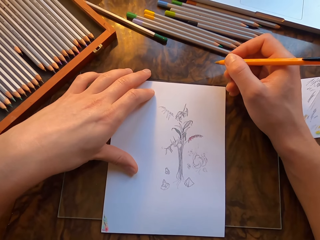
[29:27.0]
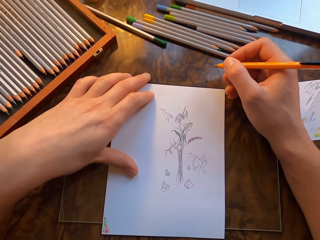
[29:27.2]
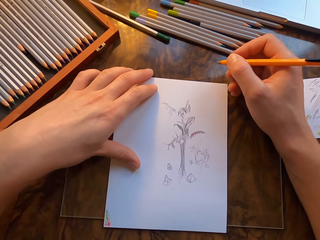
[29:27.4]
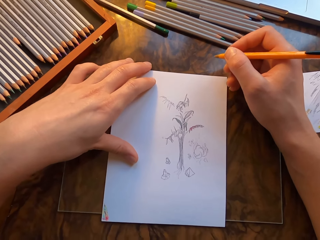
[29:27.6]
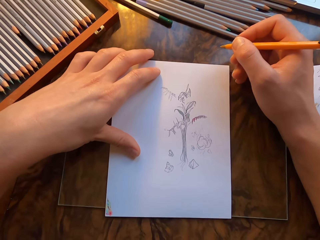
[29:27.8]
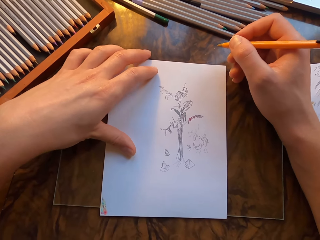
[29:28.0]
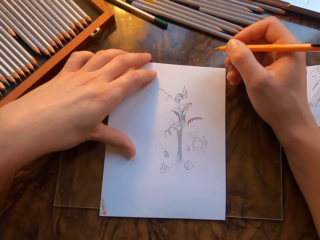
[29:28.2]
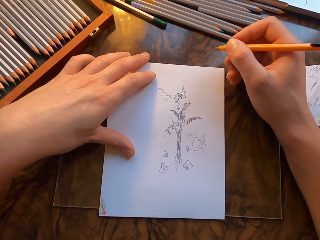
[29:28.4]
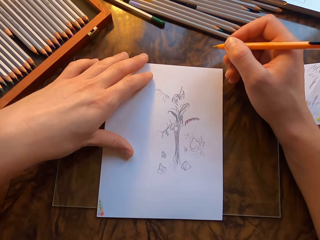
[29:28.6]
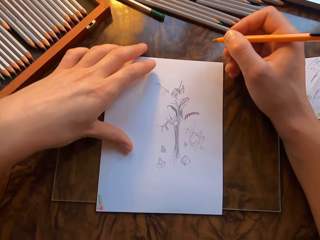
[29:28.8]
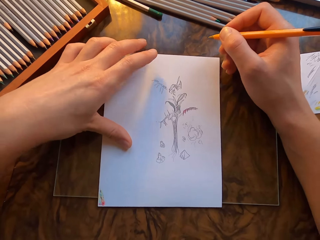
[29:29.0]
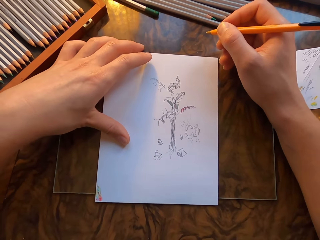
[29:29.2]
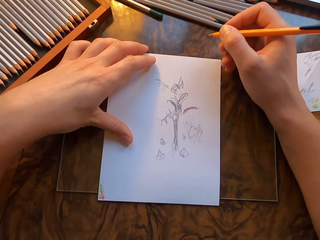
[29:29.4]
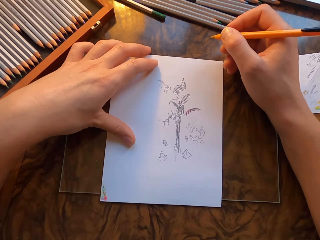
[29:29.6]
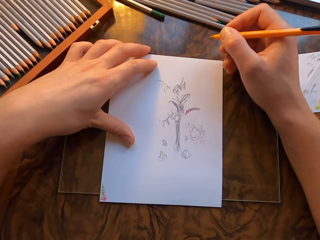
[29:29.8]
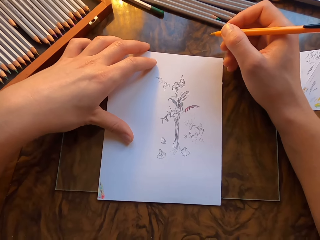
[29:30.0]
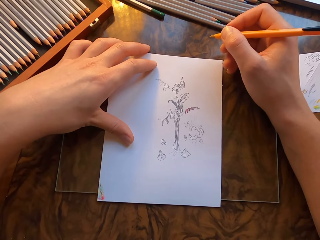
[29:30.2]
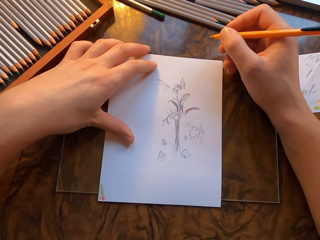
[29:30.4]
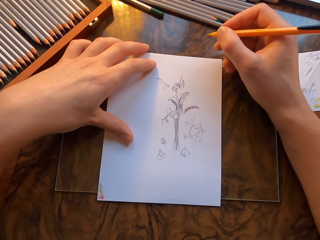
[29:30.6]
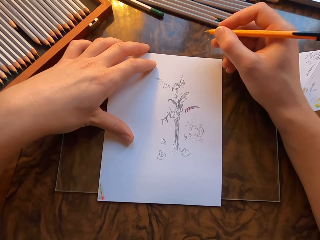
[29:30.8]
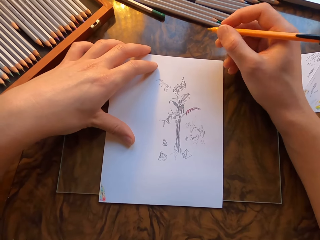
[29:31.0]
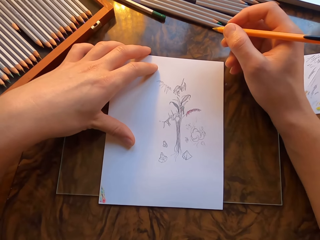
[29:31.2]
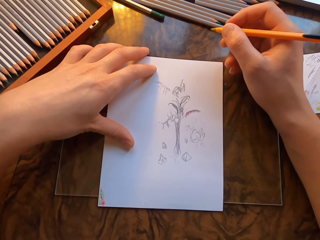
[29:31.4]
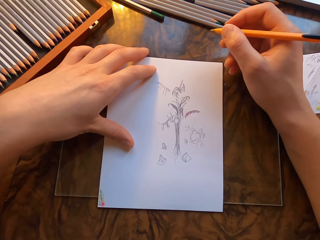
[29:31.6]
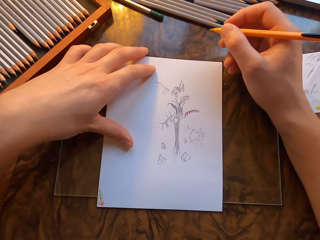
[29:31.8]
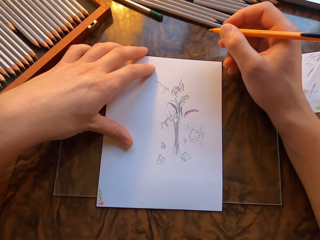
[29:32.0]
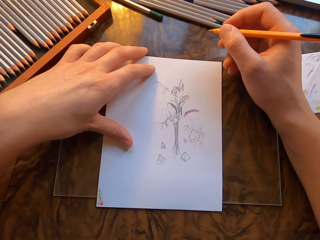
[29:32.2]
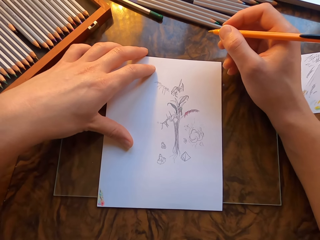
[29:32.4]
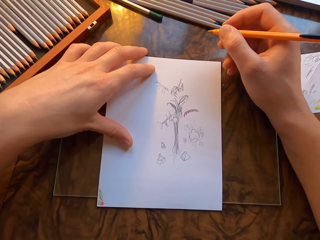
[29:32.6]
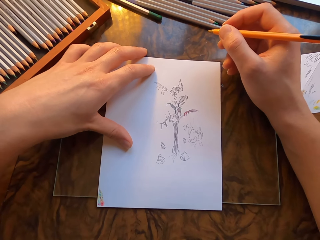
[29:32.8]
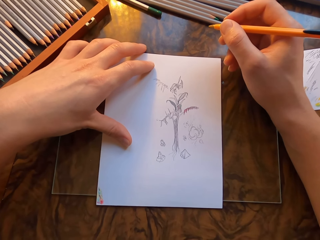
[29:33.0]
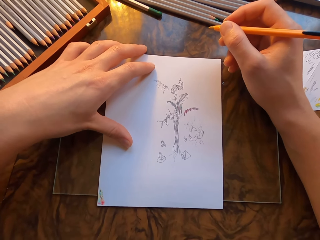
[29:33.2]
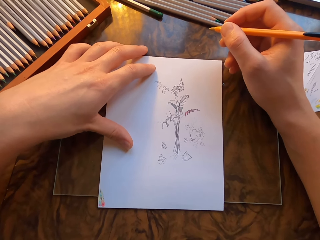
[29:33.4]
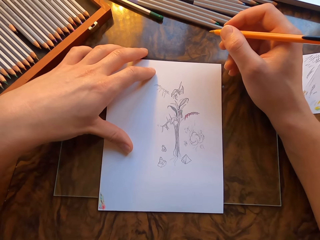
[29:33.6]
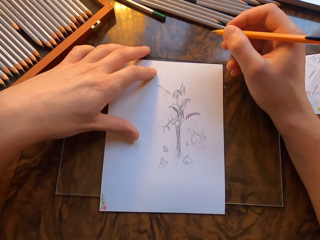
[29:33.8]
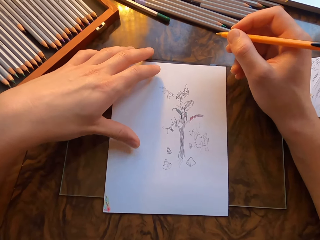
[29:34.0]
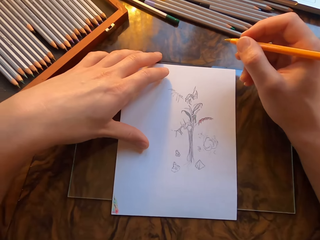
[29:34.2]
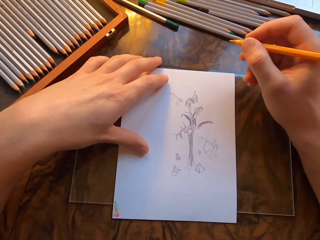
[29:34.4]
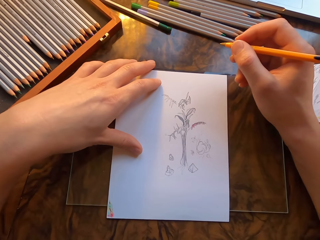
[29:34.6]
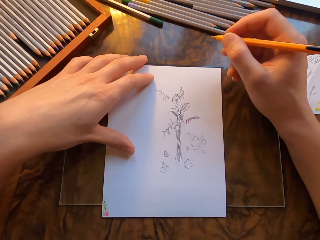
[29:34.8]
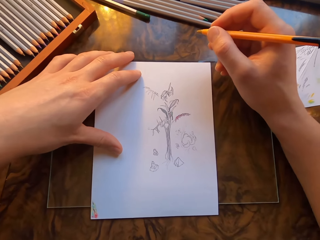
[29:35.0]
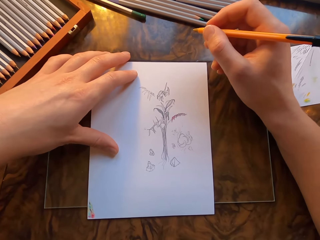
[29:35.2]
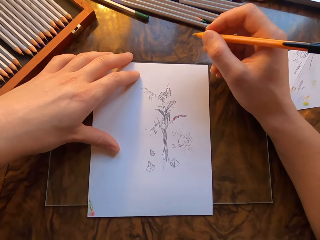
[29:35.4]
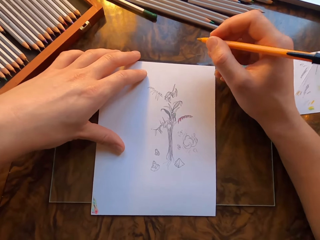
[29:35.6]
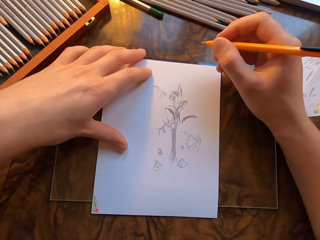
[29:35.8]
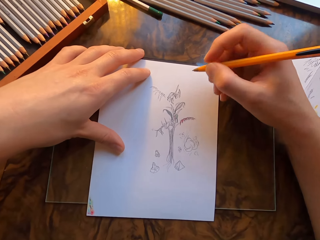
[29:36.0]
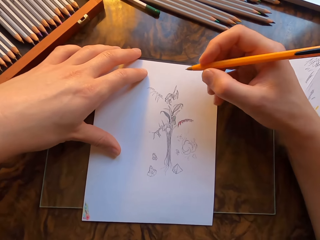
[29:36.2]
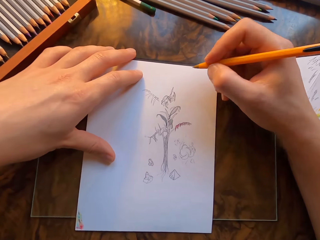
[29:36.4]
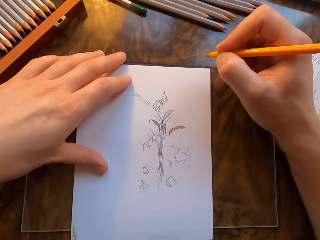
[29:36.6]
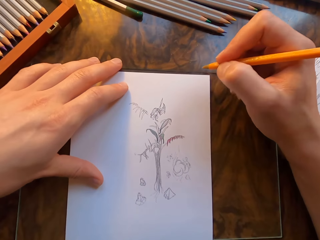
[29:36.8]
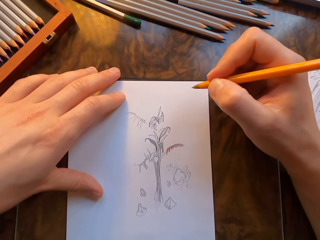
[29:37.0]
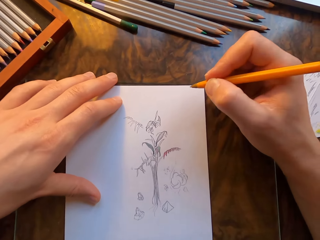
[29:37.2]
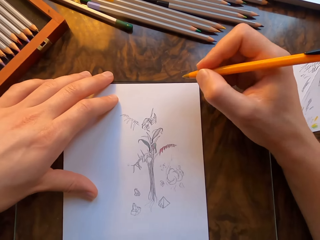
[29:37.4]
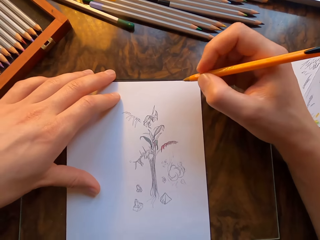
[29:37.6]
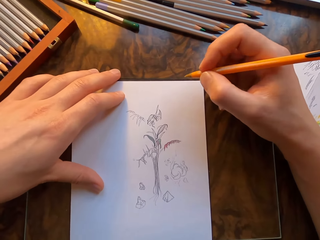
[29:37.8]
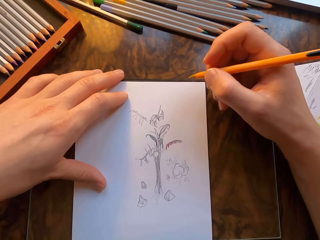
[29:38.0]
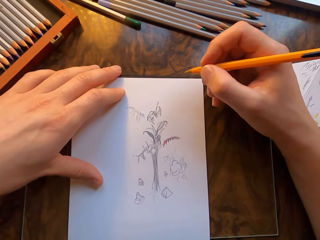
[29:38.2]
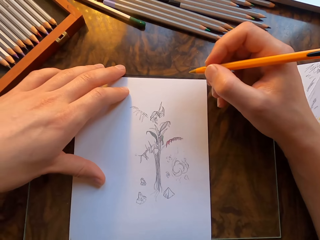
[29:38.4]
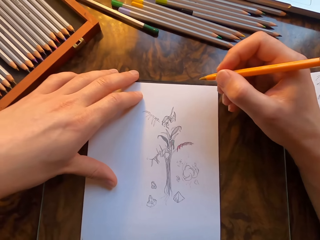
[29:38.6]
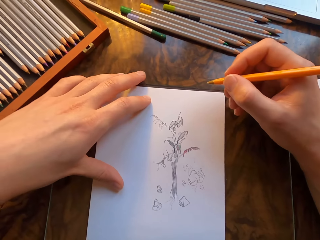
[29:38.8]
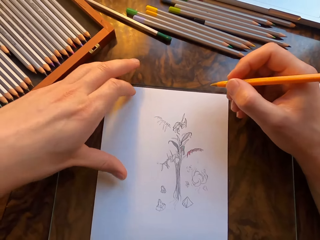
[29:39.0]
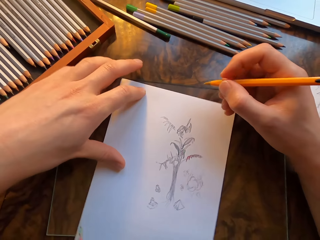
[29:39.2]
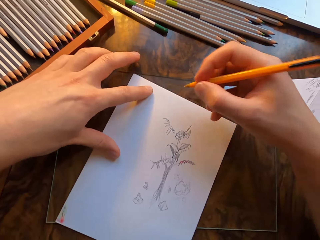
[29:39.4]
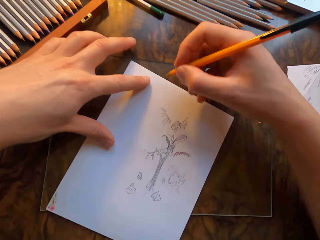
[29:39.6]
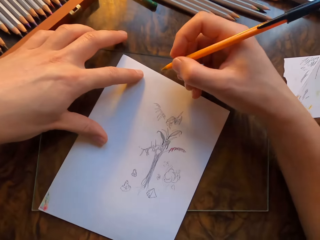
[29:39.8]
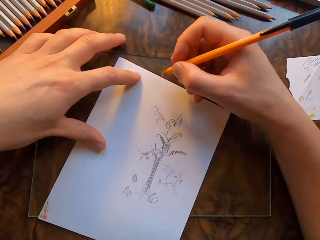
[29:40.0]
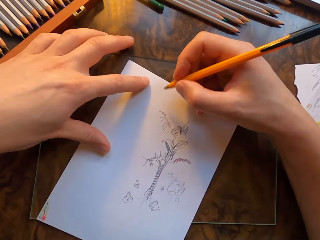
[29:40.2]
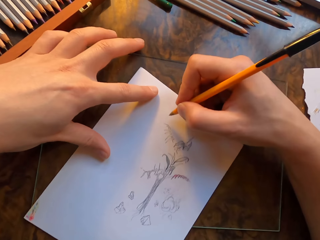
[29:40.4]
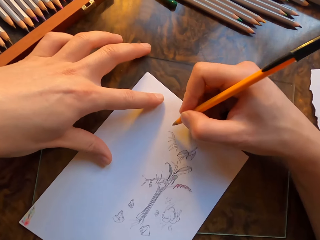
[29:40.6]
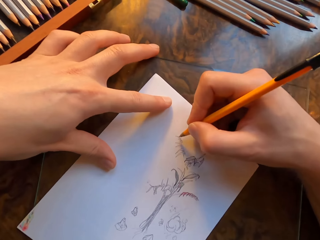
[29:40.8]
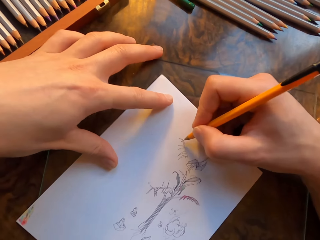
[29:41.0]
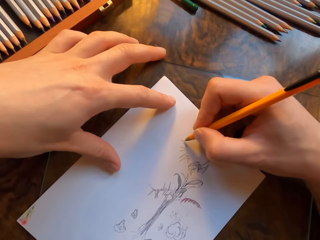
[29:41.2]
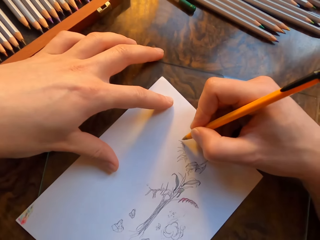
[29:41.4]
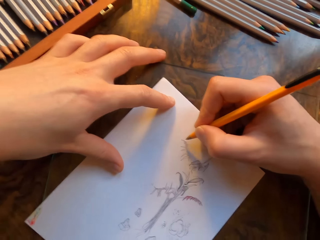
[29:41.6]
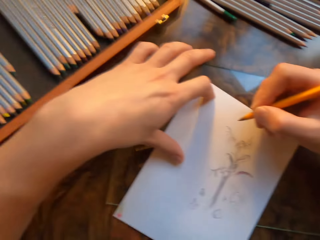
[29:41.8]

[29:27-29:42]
The camera wearer moves his right hand. He moves the paper.

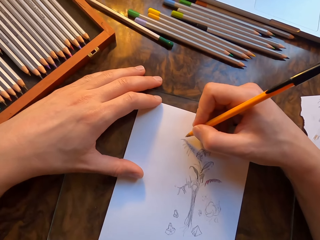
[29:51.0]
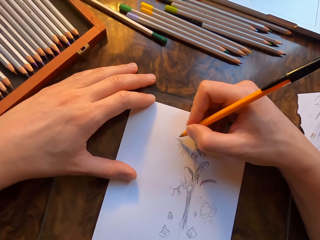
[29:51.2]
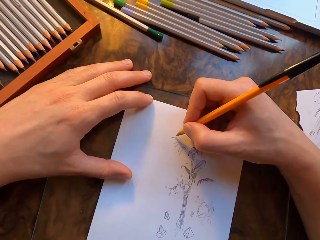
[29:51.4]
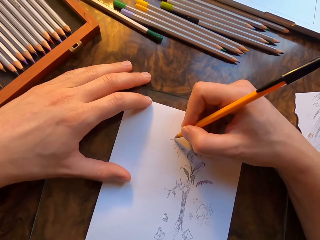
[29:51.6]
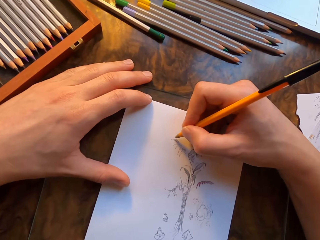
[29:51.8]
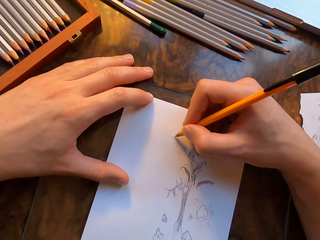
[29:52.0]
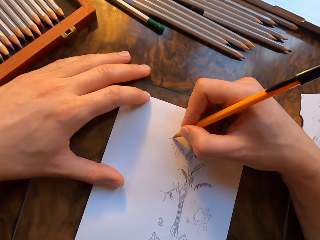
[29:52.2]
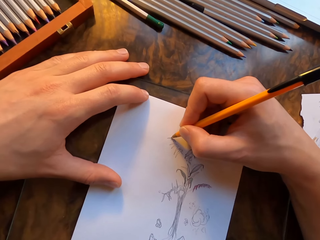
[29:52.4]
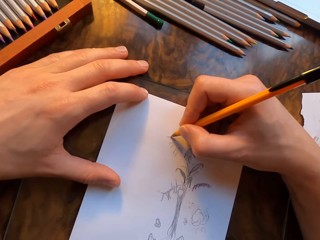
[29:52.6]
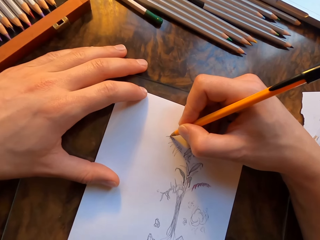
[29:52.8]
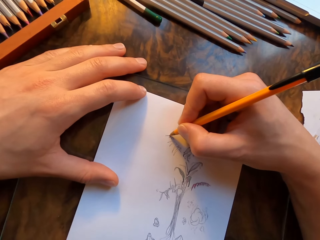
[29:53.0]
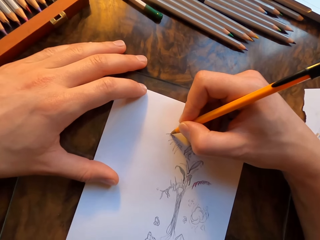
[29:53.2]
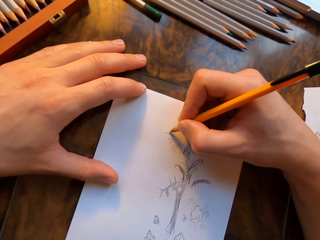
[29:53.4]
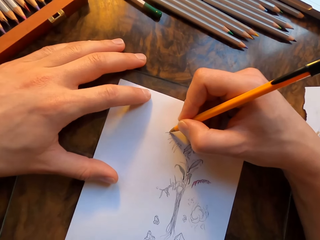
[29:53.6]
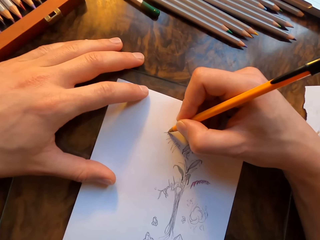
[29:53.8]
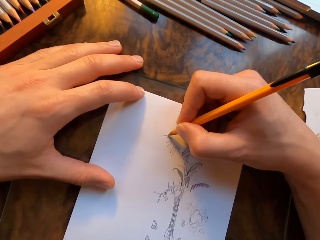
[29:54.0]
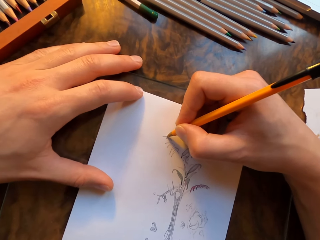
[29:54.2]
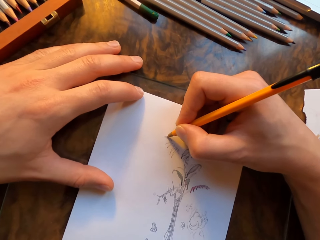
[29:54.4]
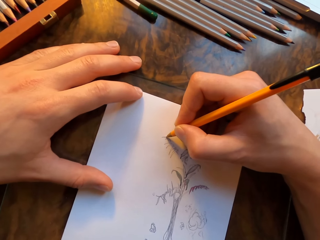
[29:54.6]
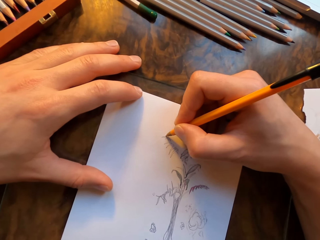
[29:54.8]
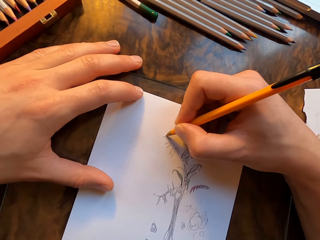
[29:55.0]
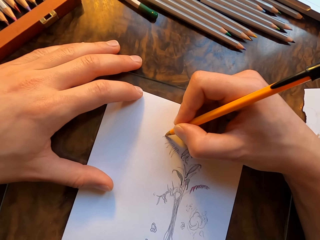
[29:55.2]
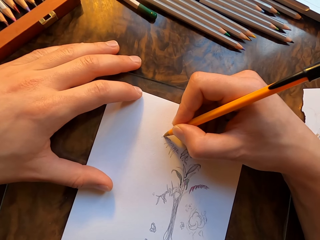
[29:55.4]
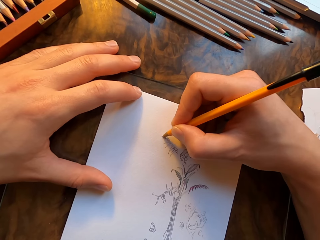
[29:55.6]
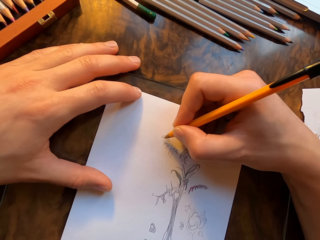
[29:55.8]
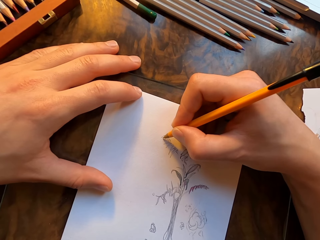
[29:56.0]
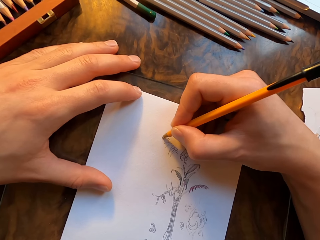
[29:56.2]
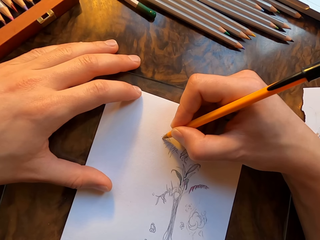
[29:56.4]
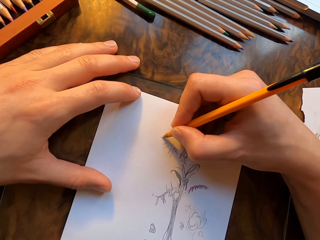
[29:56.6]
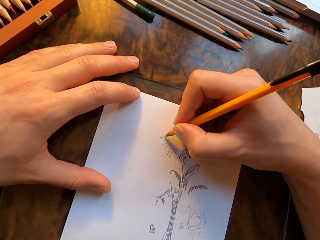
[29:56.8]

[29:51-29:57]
The camera wearer draws on the paper with the pen.
